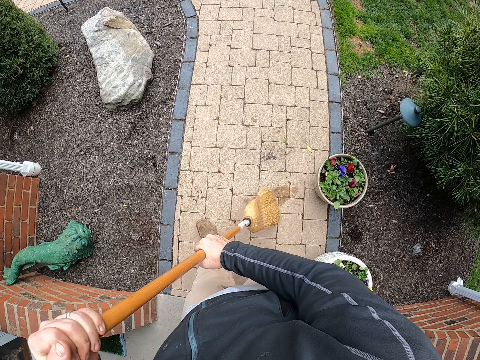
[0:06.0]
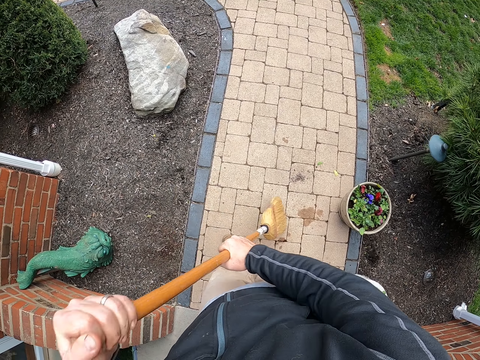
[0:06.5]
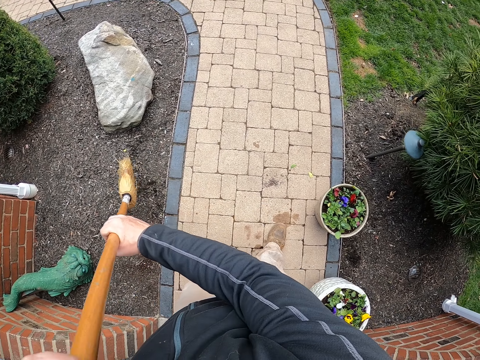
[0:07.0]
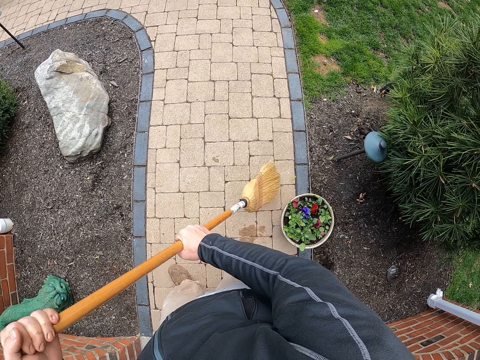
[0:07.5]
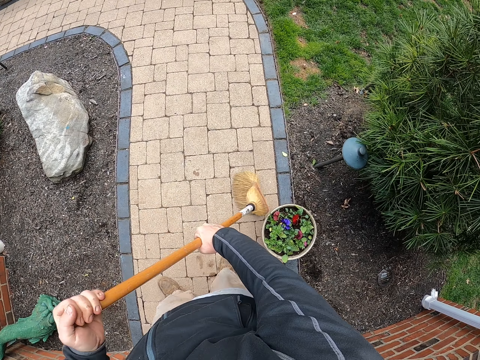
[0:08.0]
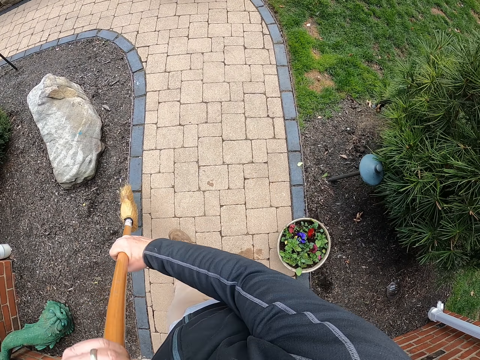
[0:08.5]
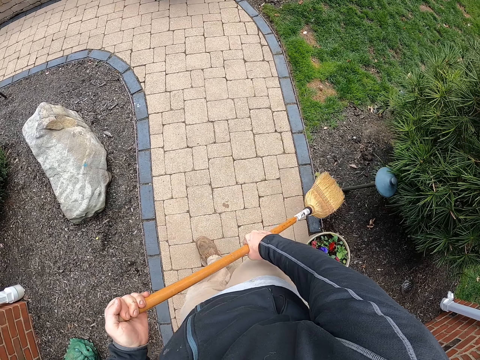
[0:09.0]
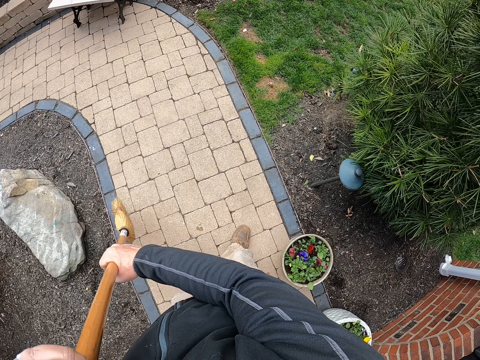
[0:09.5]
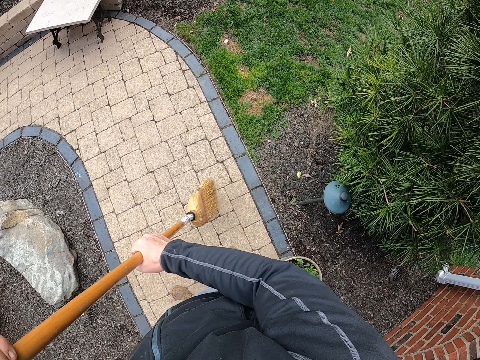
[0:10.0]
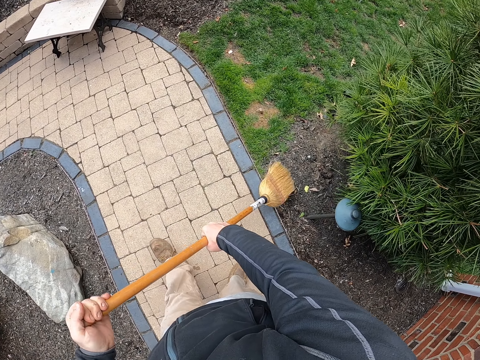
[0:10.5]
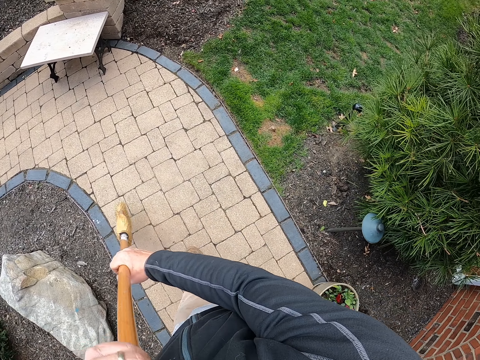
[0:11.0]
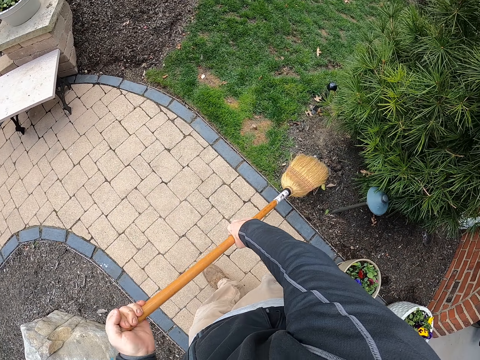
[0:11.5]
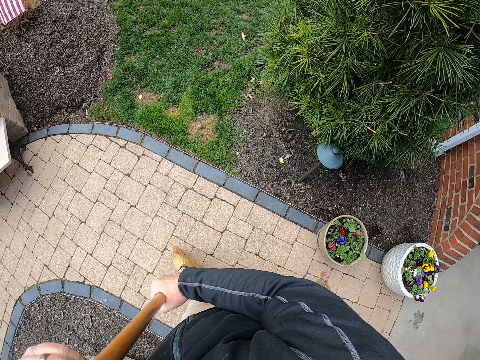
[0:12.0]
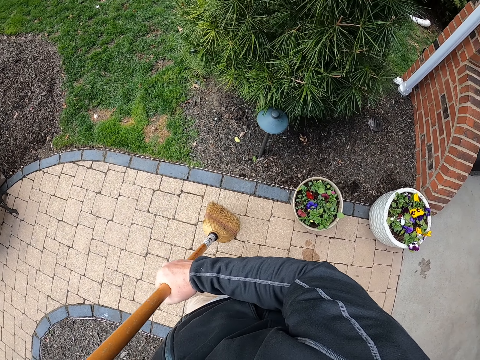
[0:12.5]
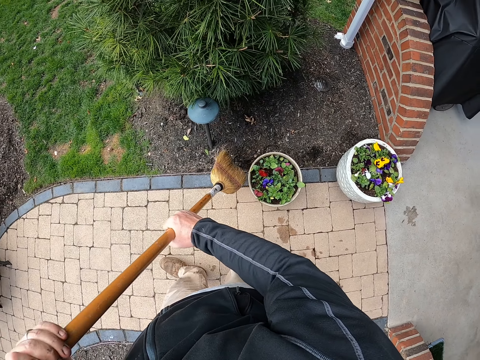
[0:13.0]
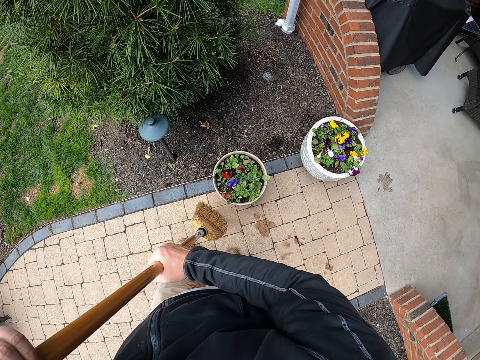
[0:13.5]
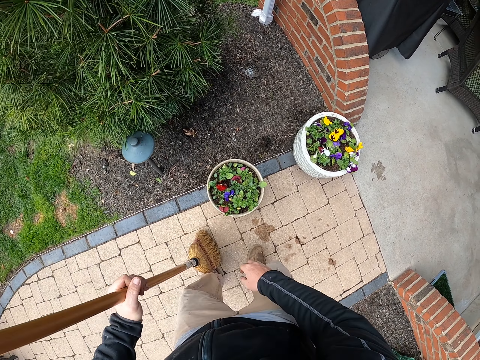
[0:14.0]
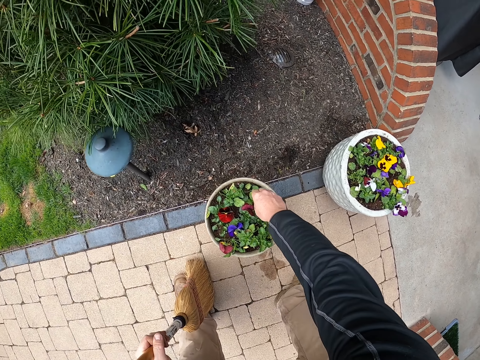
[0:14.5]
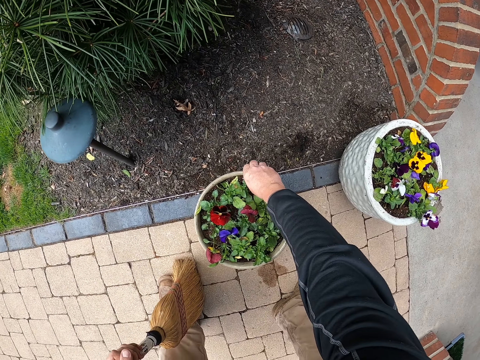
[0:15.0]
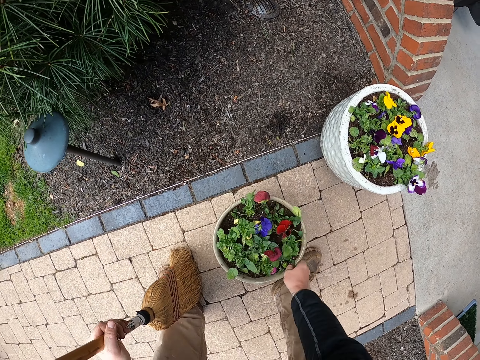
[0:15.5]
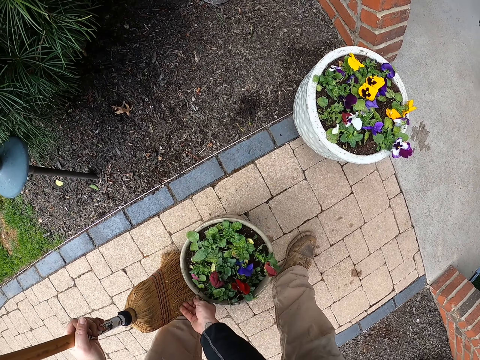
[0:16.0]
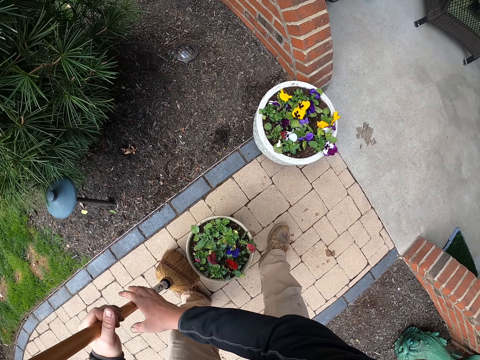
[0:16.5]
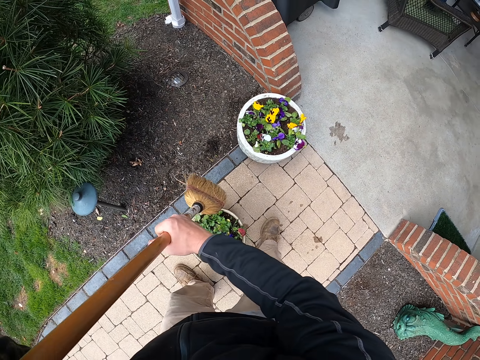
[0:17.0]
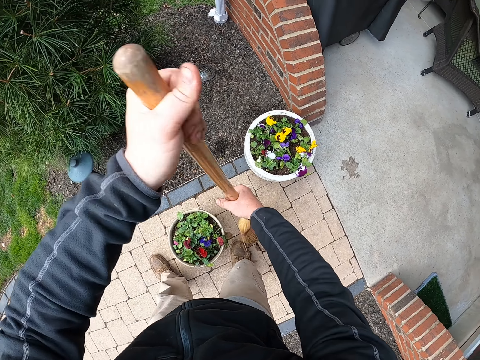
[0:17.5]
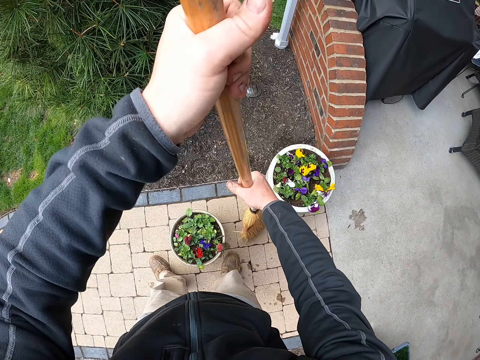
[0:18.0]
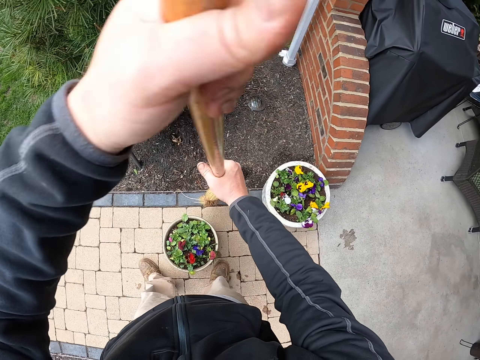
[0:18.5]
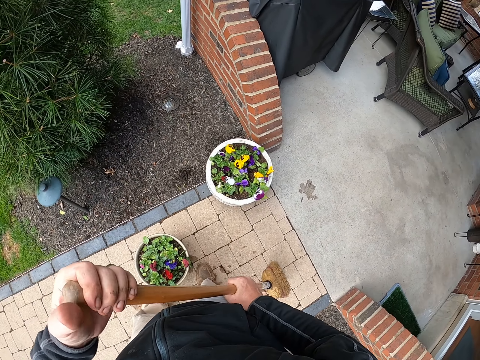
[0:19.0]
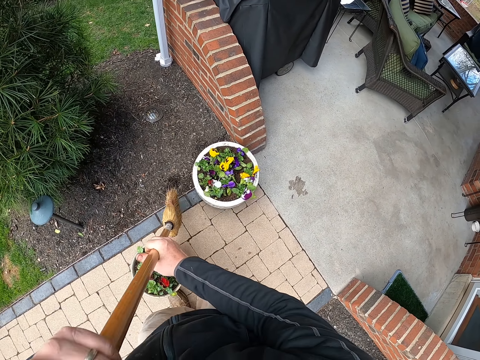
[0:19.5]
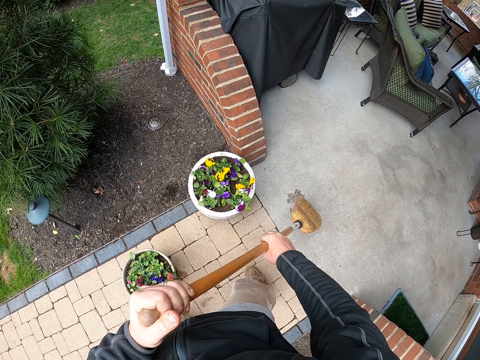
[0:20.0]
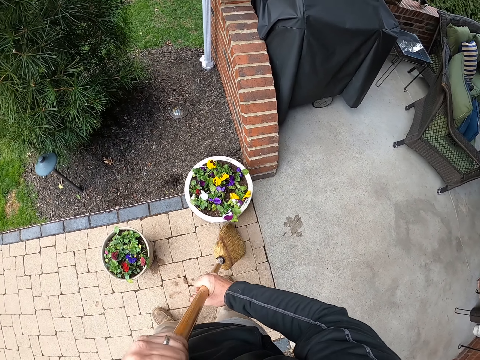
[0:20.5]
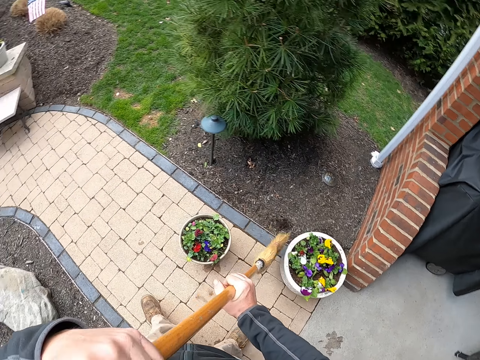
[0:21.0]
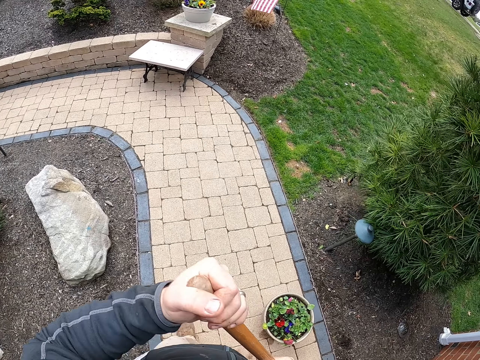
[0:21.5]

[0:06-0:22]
The camera wearer sweeps the floor. They slightly move the pot of flower. They sweep the floor.

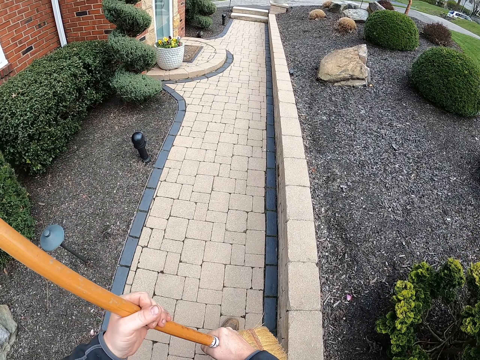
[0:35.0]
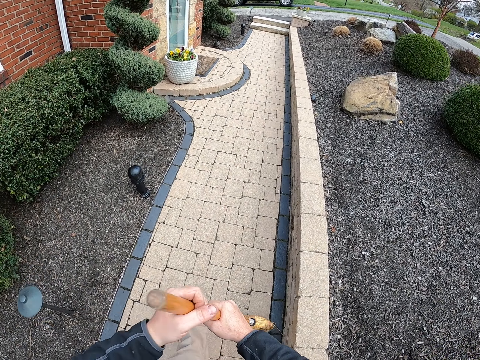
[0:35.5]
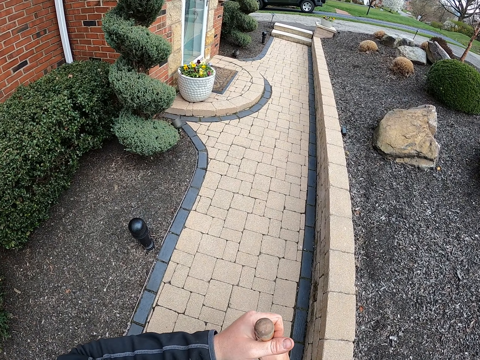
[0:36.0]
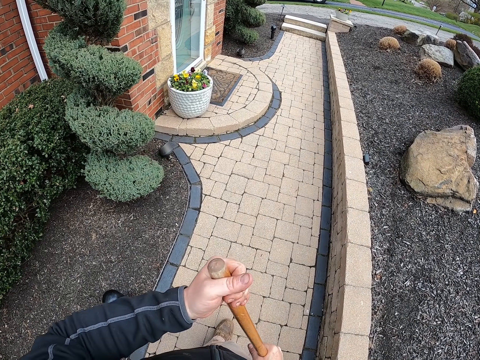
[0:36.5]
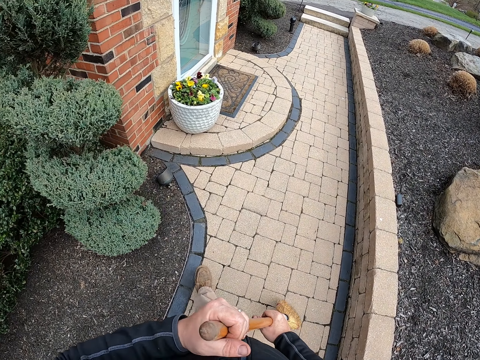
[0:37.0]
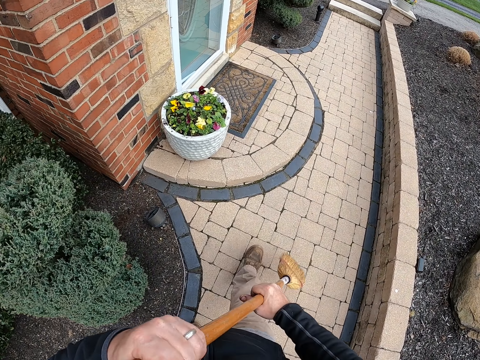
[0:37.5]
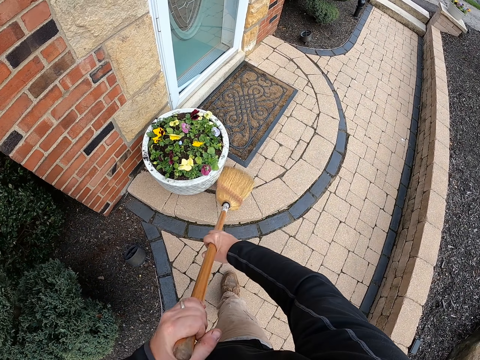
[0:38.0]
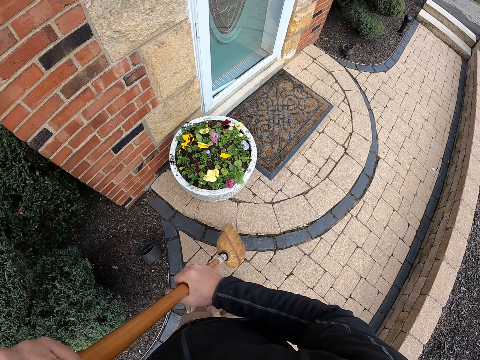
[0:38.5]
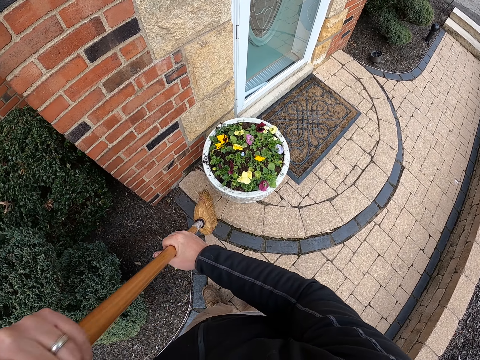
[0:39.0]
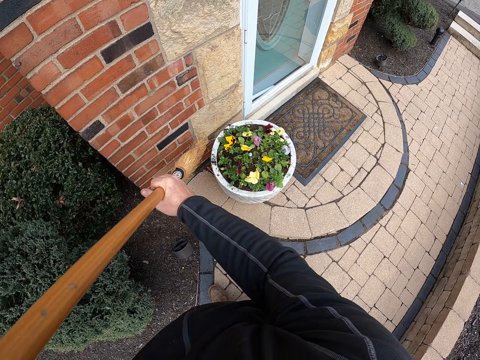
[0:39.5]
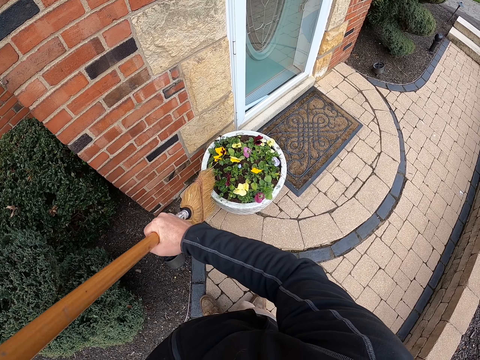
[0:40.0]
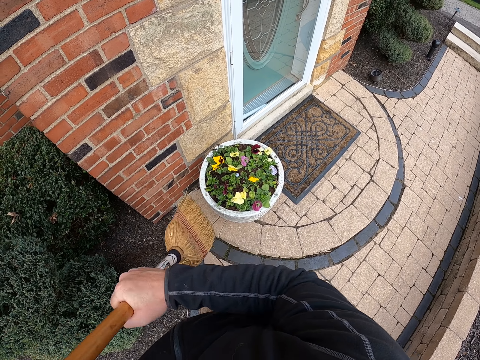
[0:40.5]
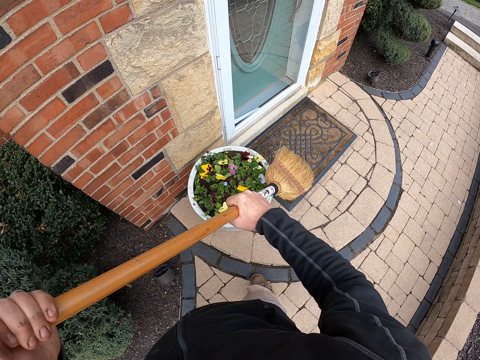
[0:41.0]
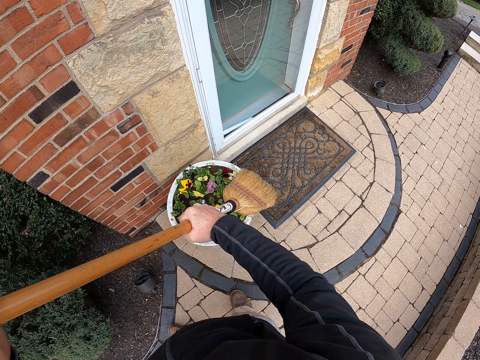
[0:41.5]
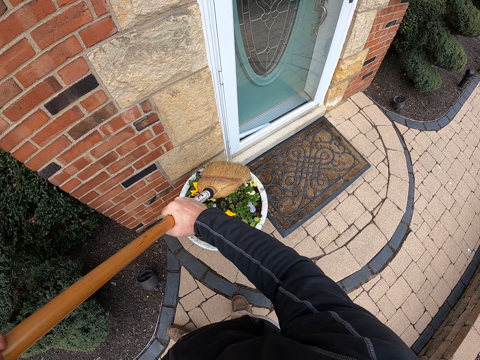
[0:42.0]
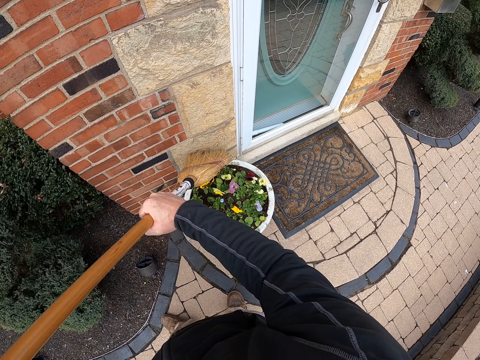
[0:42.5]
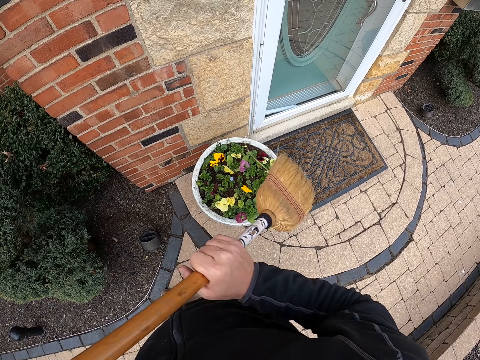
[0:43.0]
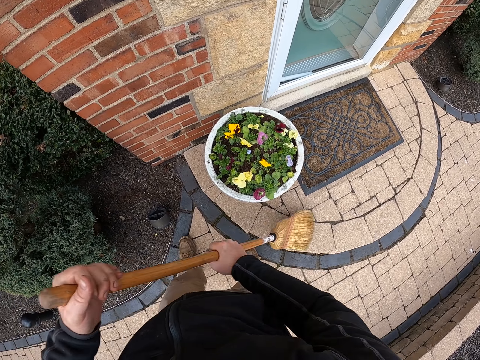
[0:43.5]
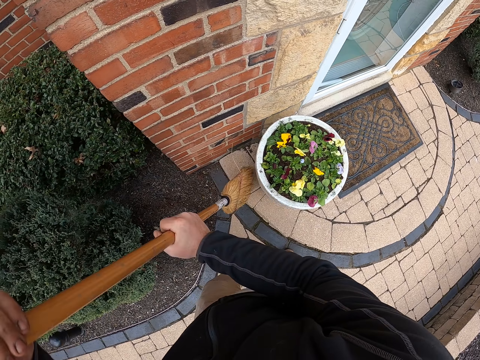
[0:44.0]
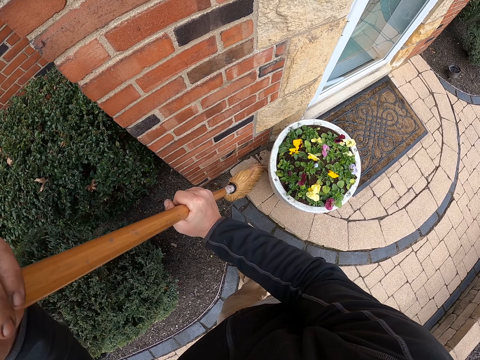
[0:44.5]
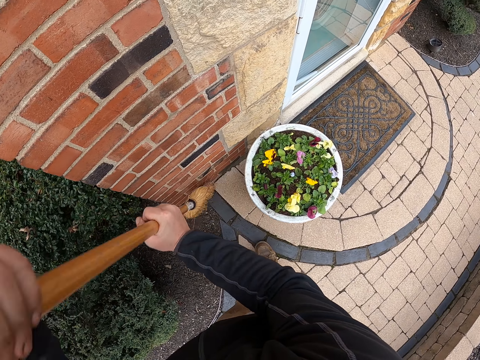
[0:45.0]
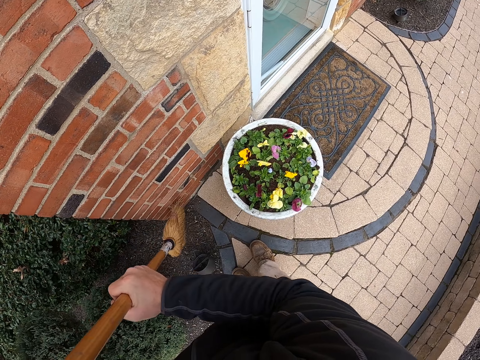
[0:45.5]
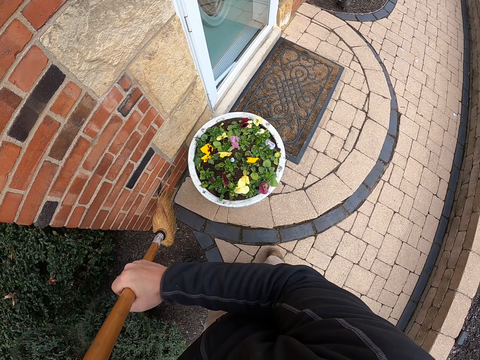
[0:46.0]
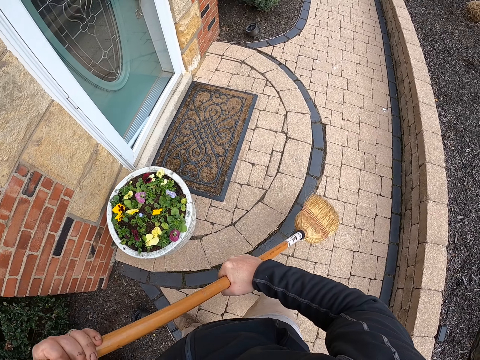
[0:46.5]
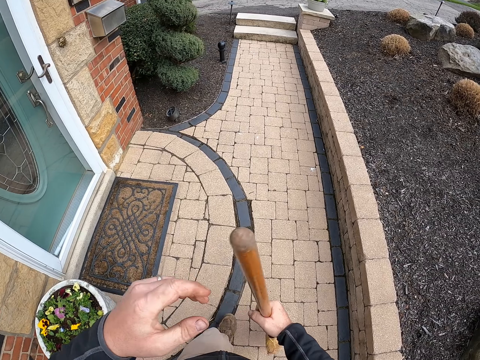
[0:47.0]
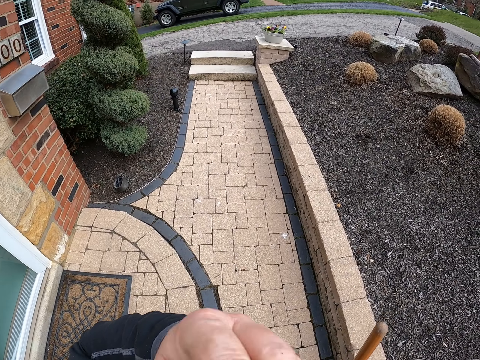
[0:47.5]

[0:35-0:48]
The camera wearer walks around. They sweep the floor. They sweep the flower pot. They sweep the floor.
